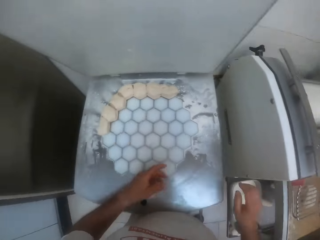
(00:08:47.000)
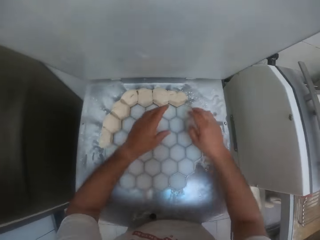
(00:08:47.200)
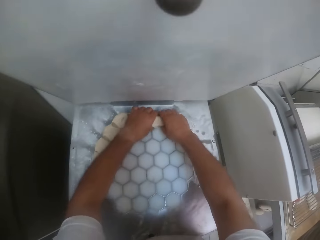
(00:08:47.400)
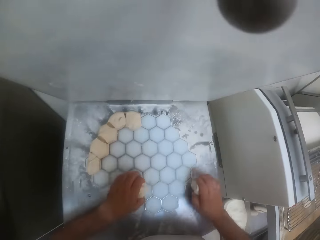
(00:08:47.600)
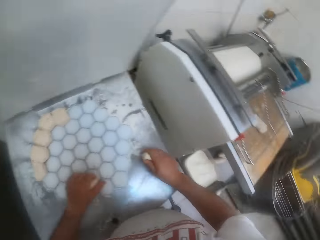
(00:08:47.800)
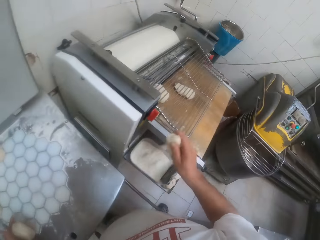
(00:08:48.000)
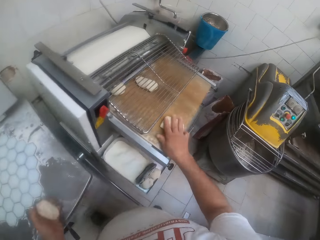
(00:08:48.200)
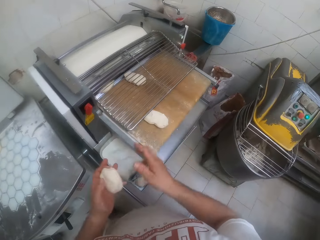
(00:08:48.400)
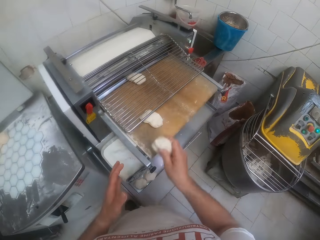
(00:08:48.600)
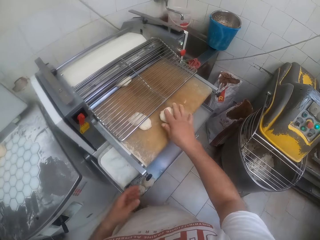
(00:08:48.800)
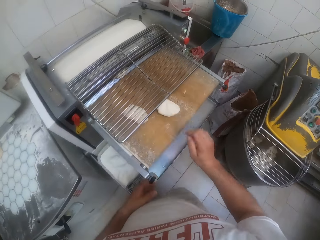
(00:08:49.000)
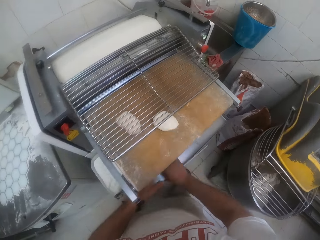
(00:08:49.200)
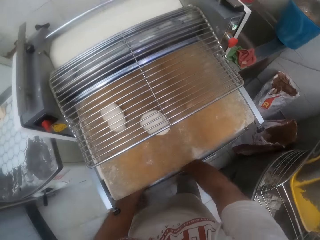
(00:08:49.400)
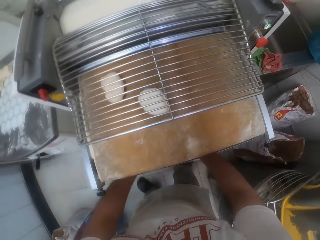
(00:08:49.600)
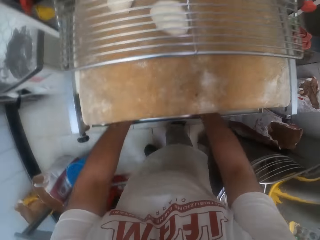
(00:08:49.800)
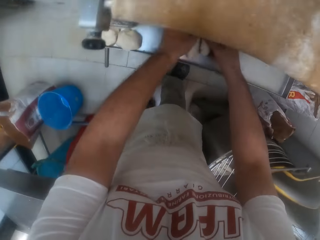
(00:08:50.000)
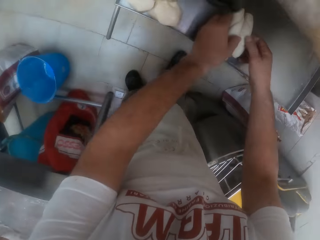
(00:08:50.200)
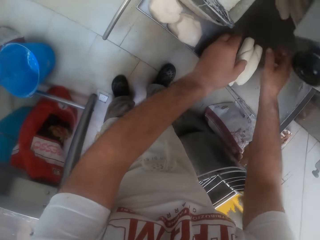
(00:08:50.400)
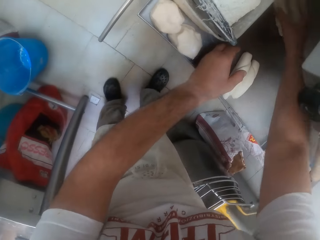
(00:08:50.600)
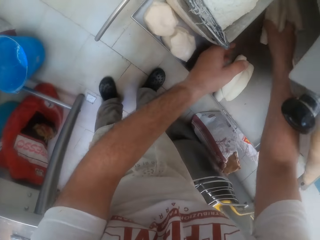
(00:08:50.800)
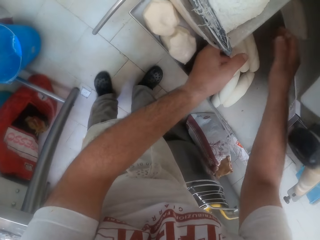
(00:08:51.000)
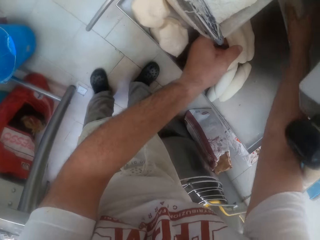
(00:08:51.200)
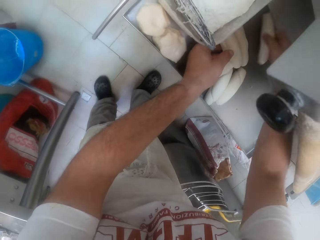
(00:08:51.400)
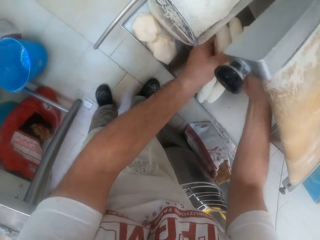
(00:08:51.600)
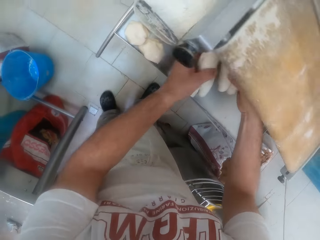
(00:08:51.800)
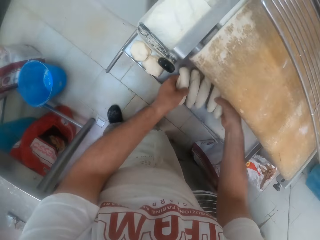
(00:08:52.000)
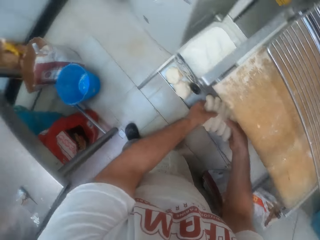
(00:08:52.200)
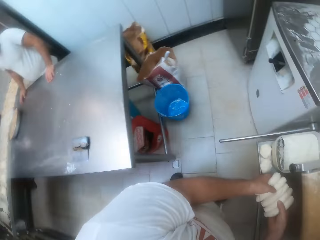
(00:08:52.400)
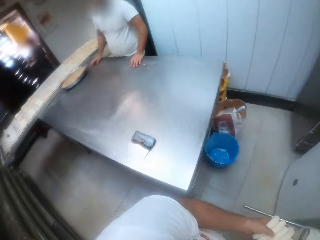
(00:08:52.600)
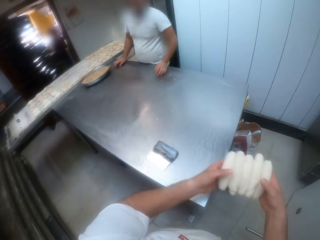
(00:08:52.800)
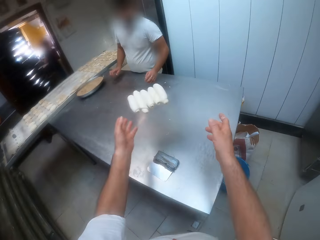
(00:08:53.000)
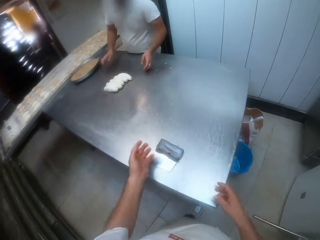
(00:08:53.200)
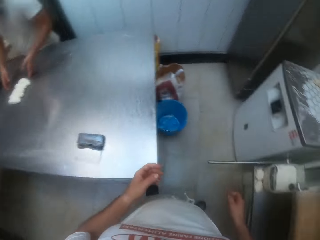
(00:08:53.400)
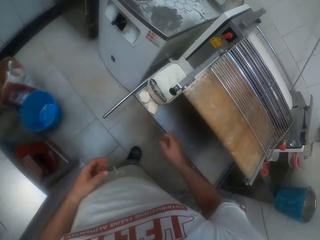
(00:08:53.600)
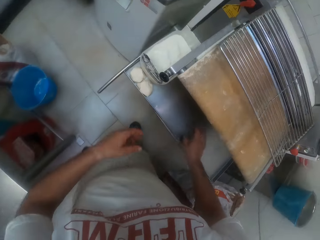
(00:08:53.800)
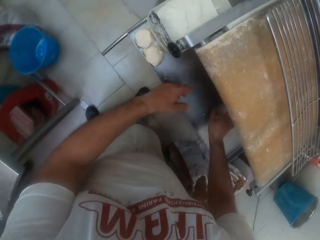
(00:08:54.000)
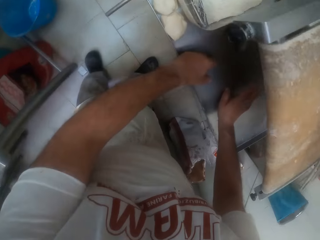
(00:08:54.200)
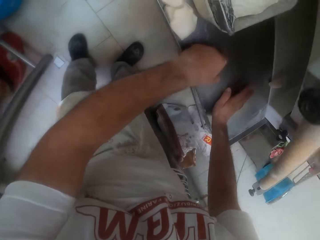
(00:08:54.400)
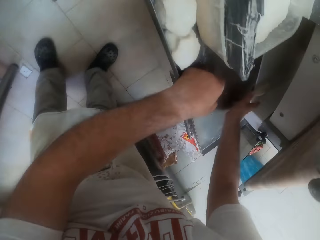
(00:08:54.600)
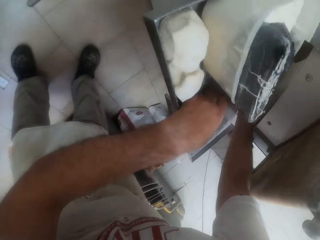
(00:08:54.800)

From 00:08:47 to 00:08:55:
The camera wearer picks doughs from a dough shaper with both hands. He rolls the doughs on the dough shaper with both hands. He puts the doughs on both hands in the dough roller. He picks the rolled doughs in the dough roller with both hands. He arranges the doughs. He throws the rolled doughs on the rolling table with both hands. He puts both hands in the dough roller.

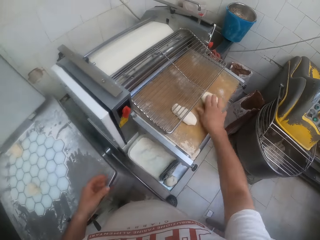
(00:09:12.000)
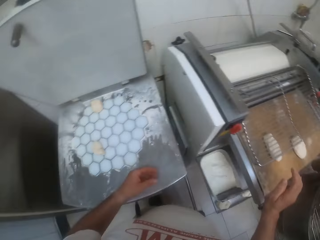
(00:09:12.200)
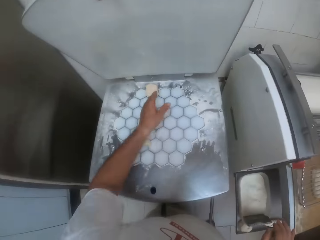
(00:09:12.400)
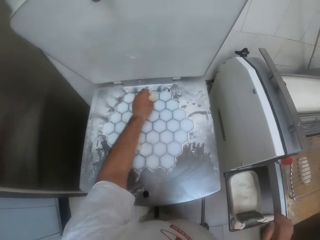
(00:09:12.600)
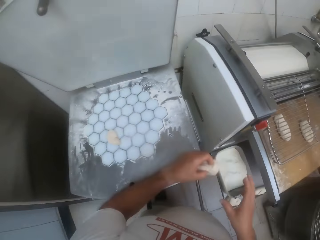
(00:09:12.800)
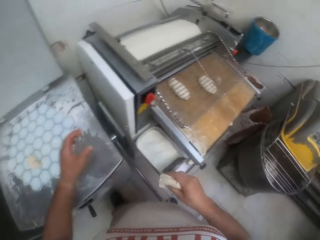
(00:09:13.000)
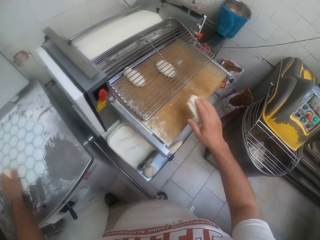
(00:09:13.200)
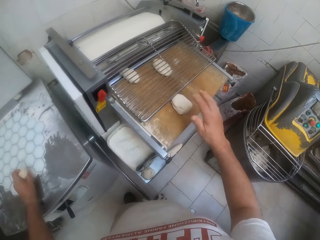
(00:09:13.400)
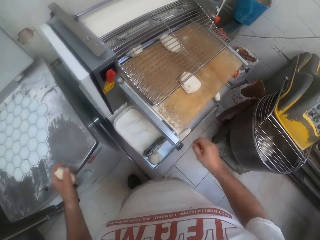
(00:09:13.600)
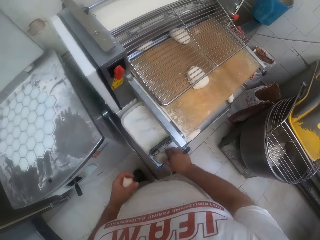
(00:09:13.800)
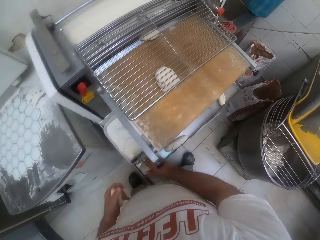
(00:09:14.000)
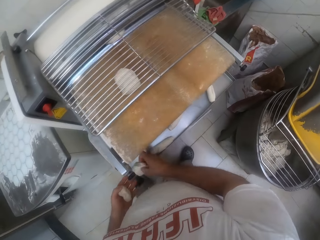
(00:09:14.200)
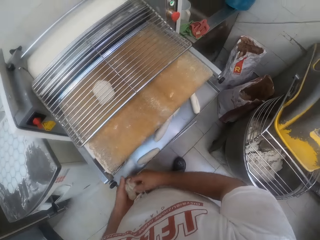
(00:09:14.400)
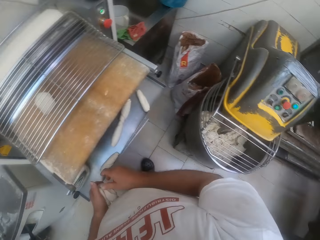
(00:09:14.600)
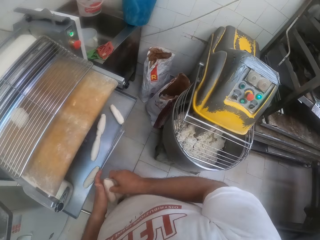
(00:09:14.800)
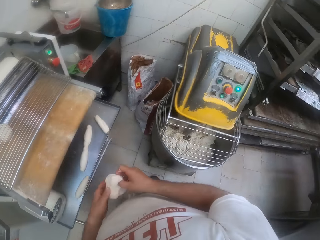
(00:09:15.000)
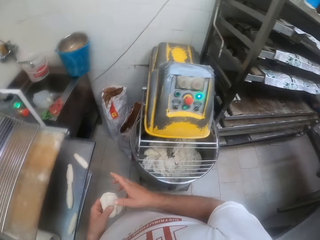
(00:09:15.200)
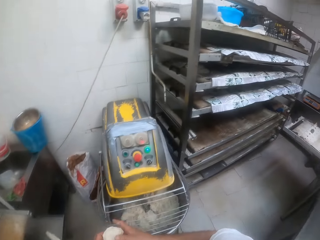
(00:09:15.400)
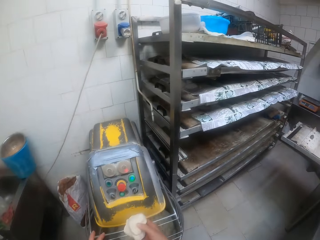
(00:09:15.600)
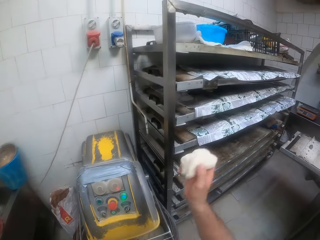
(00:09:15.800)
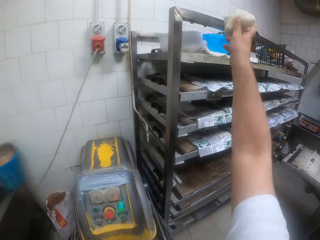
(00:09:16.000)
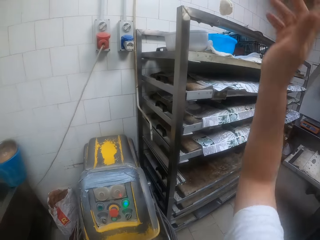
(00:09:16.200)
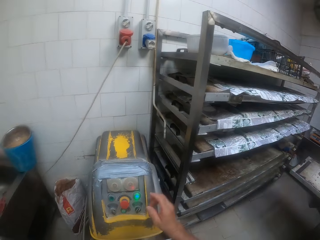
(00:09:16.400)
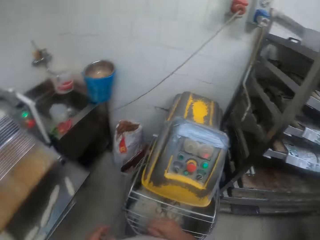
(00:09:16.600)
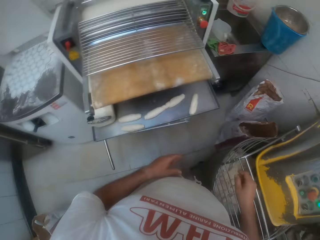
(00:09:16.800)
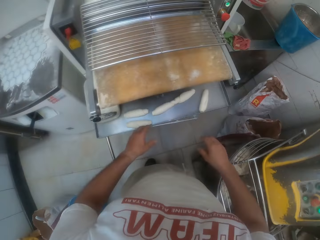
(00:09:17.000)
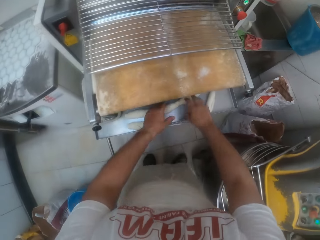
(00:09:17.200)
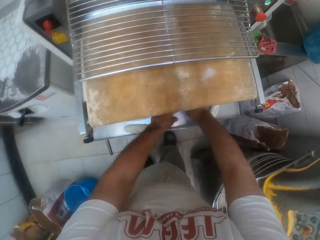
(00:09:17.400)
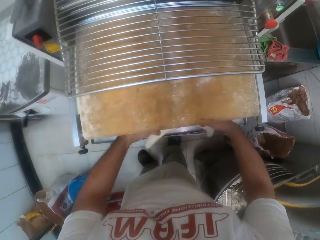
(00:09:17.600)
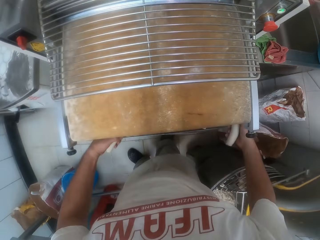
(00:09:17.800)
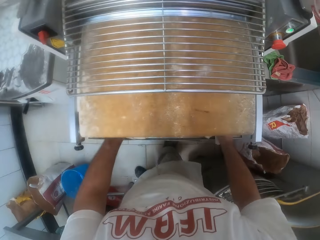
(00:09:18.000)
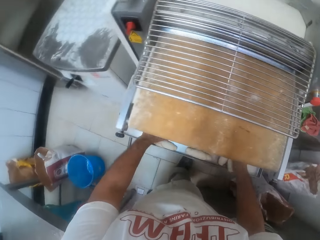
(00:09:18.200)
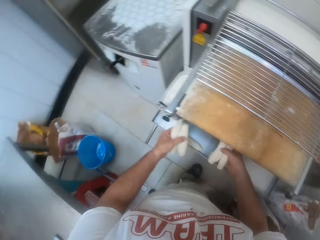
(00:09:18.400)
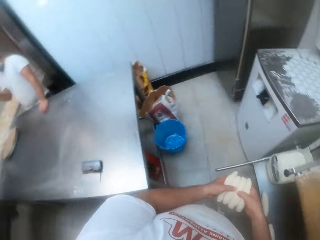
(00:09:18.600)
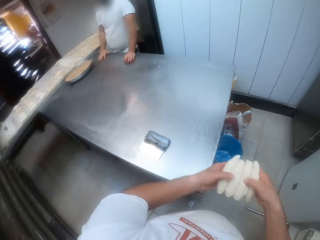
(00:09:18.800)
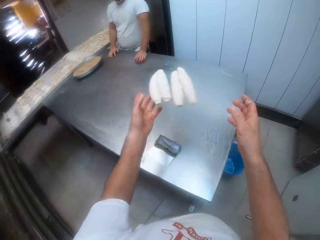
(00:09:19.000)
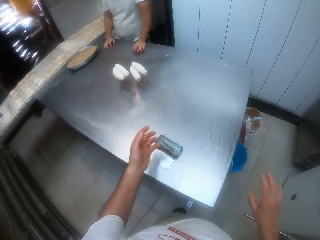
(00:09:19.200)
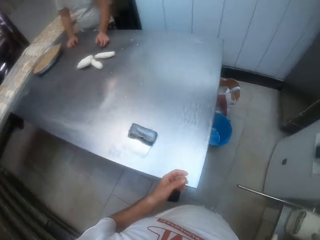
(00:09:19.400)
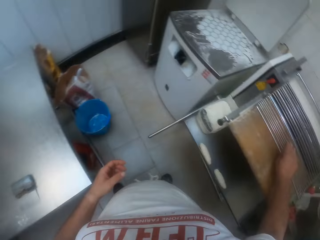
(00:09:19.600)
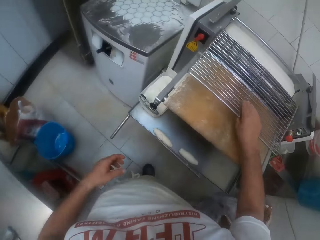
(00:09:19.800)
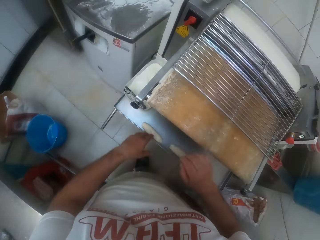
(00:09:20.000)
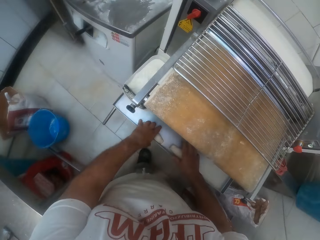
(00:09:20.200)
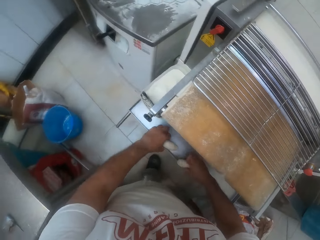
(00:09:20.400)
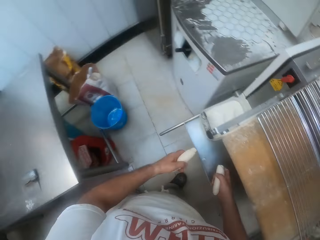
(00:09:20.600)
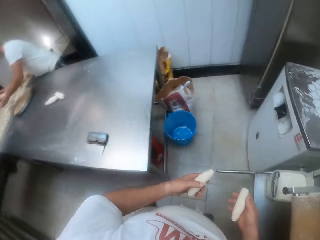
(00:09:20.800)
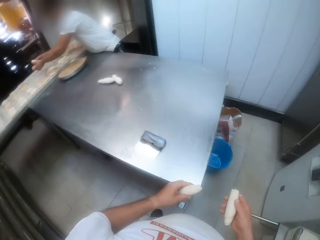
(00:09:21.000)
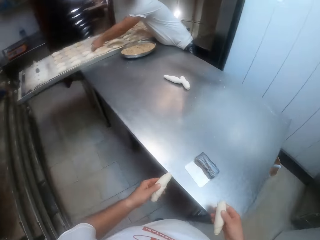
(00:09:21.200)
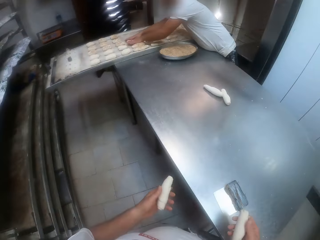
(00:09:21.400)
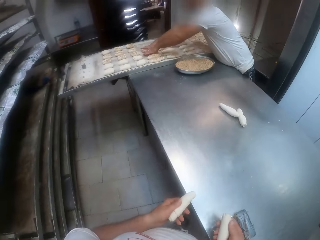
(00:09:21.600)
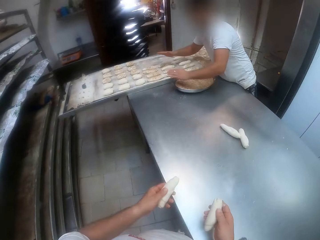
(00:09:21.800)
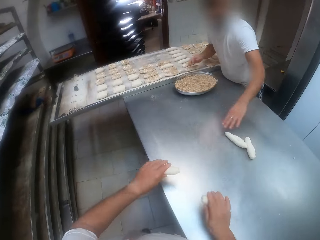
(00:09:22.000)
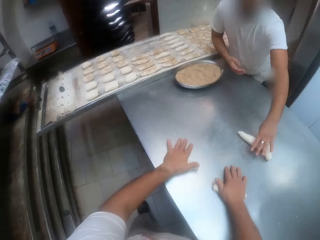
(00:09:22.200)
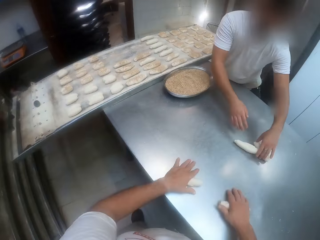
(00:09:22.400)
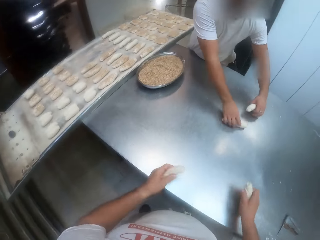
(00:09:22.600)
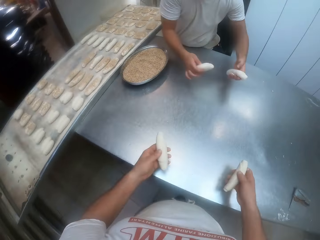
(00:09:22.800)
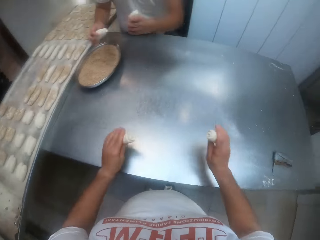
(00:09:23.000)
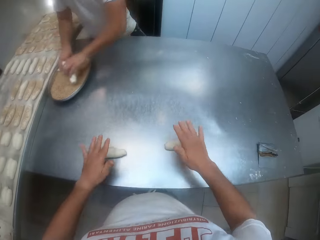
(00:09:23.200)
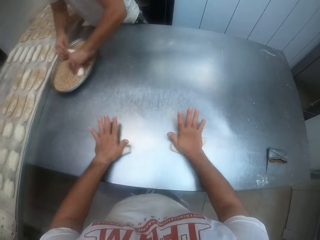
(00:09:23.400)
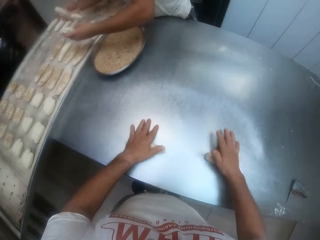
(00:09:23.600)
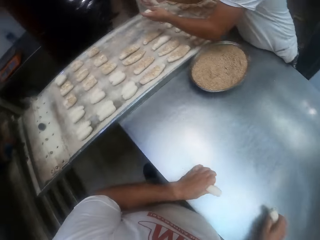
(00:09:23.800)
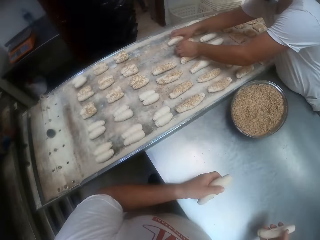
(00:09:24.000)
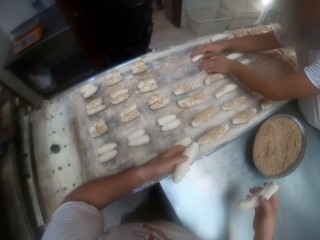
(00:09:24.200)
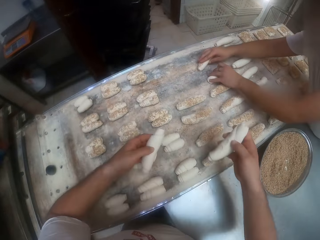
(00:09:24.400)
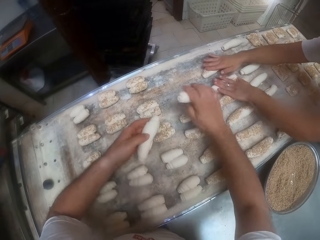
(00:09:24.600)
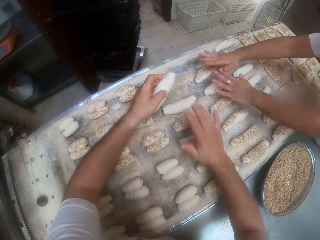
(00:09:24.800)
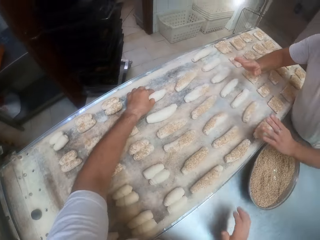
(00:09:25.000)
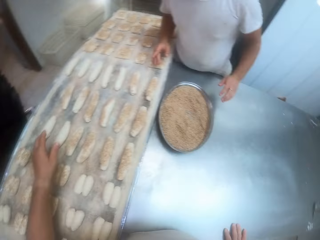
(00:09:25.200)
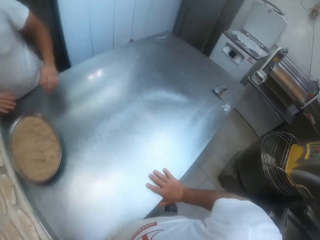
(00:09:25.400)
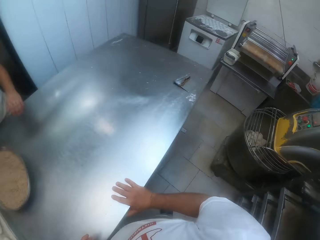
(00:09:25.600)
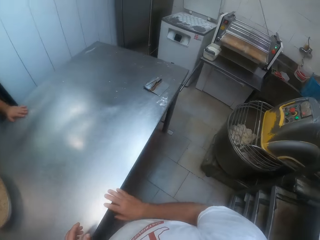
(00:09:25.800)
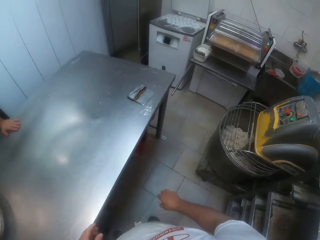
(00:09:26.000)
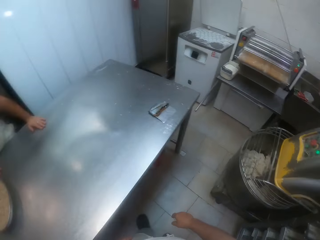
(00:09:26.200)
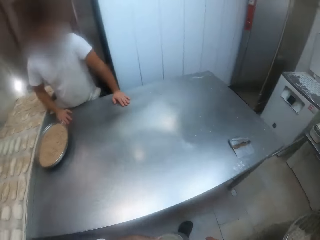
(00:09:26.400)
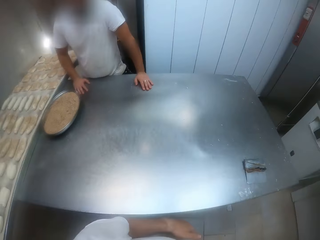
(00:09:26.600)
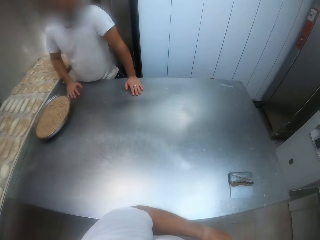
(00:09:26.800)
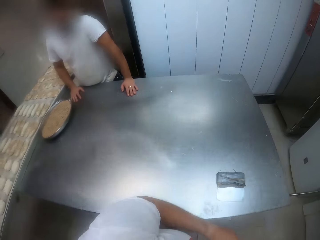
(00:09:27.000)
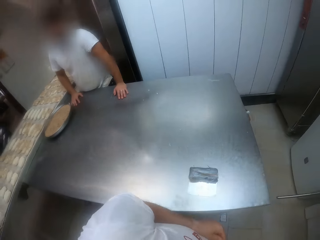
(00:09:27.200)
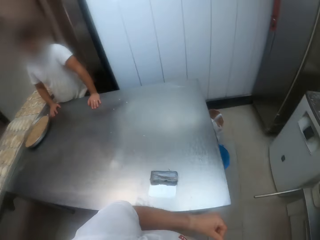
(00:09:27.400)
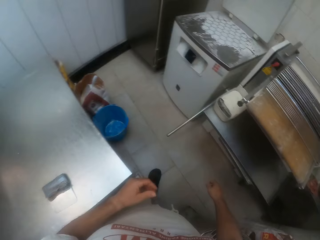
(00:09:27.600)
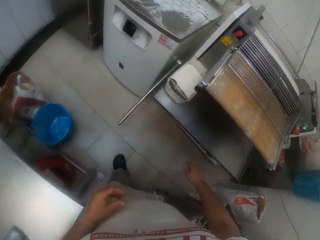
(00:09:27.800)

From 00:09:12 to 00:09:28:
The camera wearer places the dough on the machine. He picks a dough from the dough shaper with his left hand and passes the dough from his left hand to his right hand. He picks a dough from the dough shaper with his left hand. He puts the dough in the dough roller with his right hand. He picks a dough on the dough roller with his right hand. He throws the dough to the top of the shelf. He looks around the bakery. He picks dough from the dough sheeter with both hands. He looks around the bakery. He mixes the dough with both hands. He throws the doughs on the table. He looks around the bakery. He places his right hand on the dough spreader. He picks dough from the dough sheeter with both hands. He looks around the bakery. A man arranges dough on a tray with both hands. The camera wearer rolls the doughs on the table. The man picks dough from the table with both hands. The camera wearer picks doughs from the table with both hands. He throws the doughs on the table. The man dips the doughs inside something and touches the dough into the tray with both hands. The camera wearer arranges dough on the tray with both hands. The man arranges dough on the tray with both hands and puts the doughs on the tray. The camera wearer puts the doughs on the tray. He looks around the bakery. He places his right hand on the table. The man places both hands on the table.
